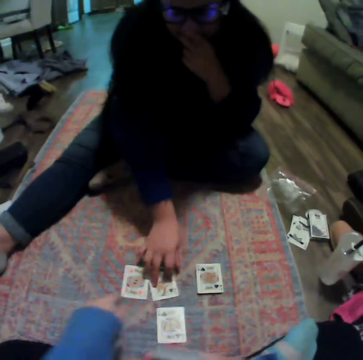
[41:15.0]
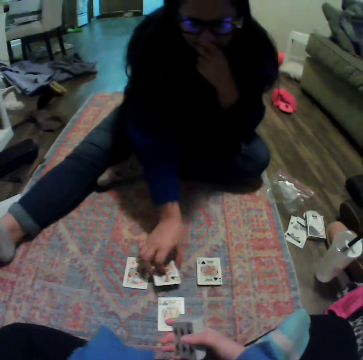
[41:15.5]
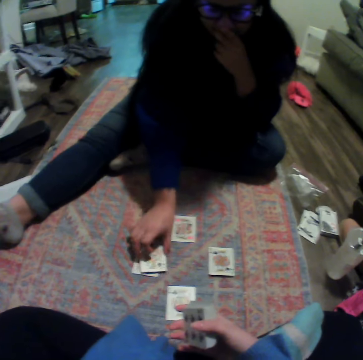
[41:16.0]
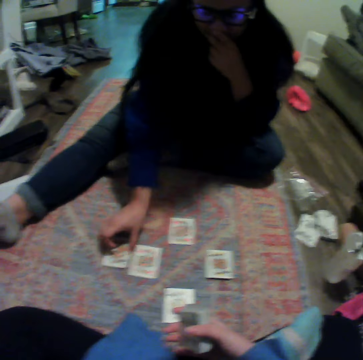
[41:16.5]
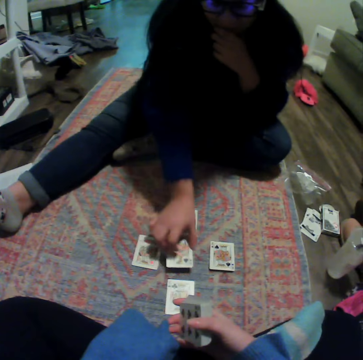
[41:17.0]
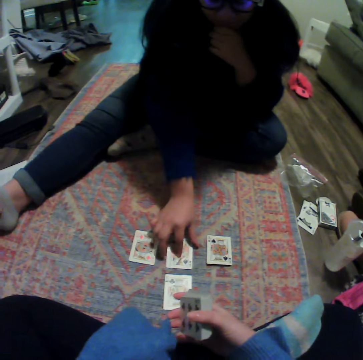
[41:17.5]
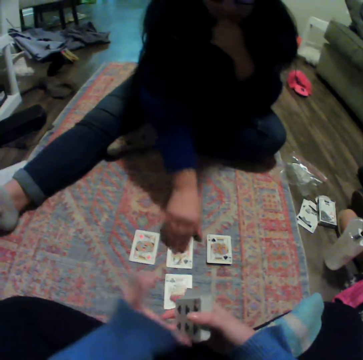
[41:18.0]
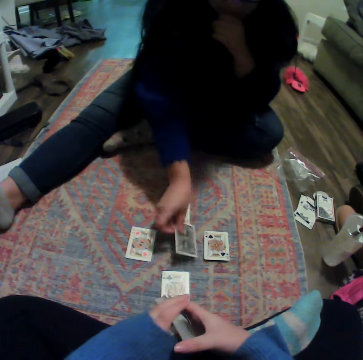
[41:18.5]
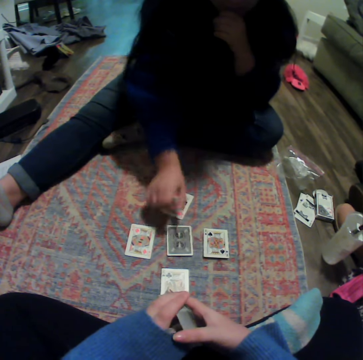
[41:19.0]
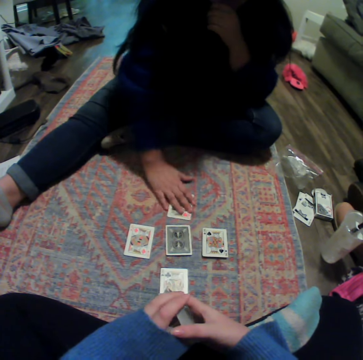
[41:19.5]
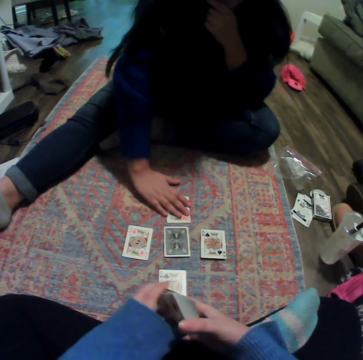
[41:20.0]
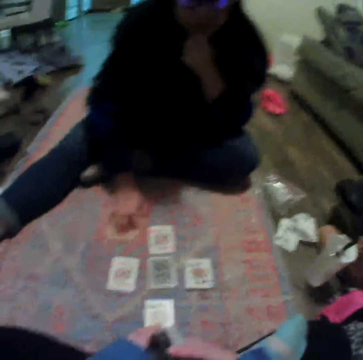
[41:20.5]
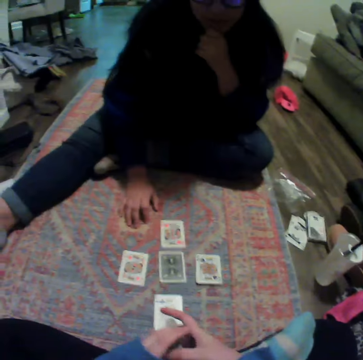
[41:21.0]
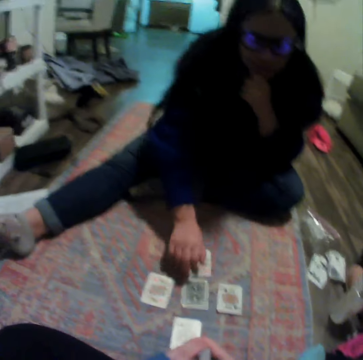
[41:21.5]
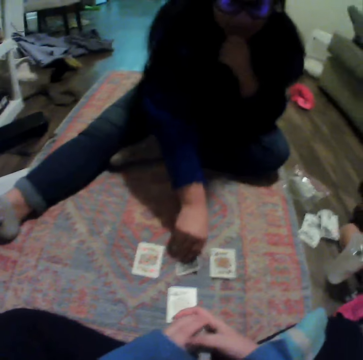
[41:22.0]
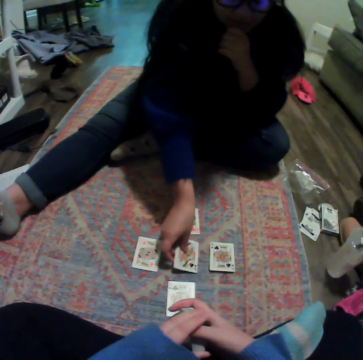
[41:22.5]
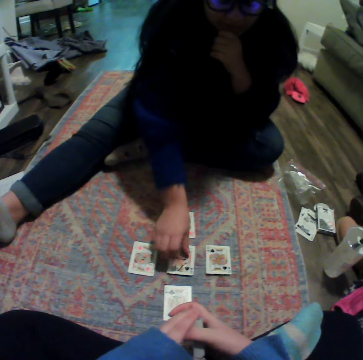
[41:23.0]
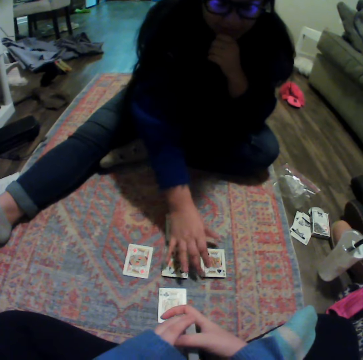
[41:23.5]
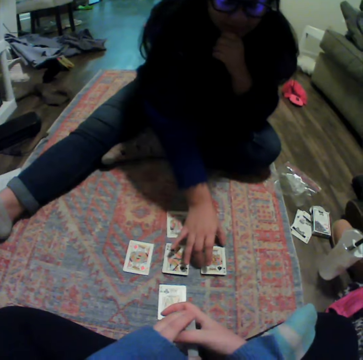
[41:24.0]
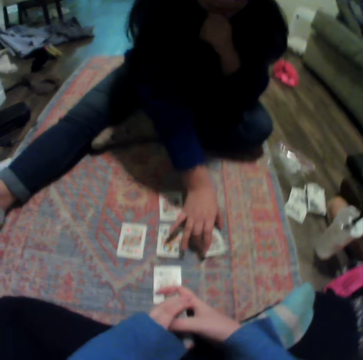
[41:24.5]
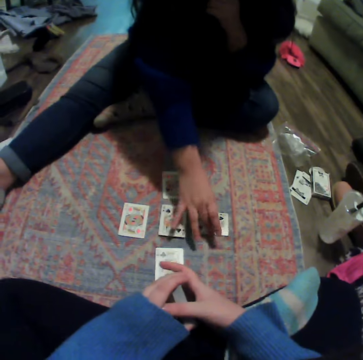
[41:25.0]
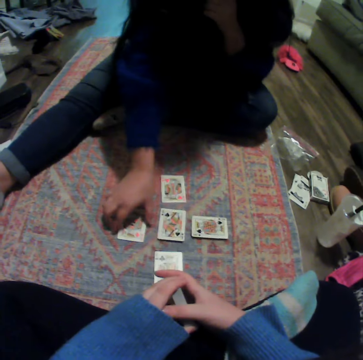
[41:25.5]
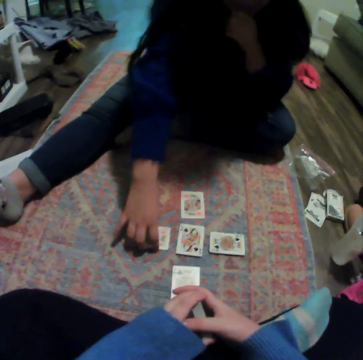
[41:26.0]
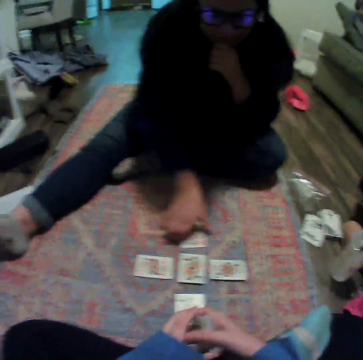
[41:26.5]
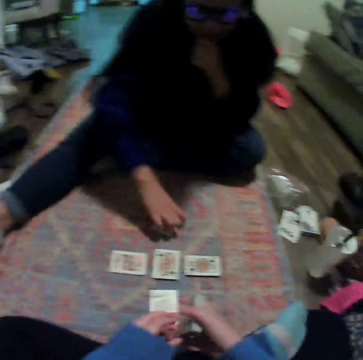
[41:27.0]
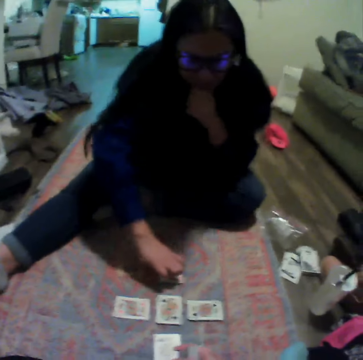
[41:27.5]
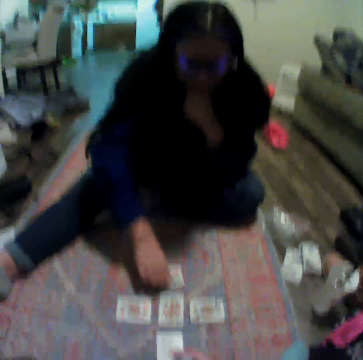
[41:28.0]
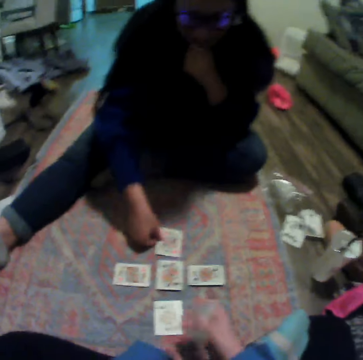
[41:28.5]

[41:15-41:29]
A woman moves a card. The camera wearer moves a hand. The woman picks up a card on the carpet. The camera wearer talks to the woman. The woman overturns a card on the carpet. The camera wearer moves a hand. The woman moves a card. She turns a card on the carpet. She turns the cards.

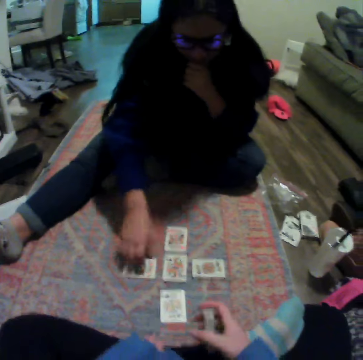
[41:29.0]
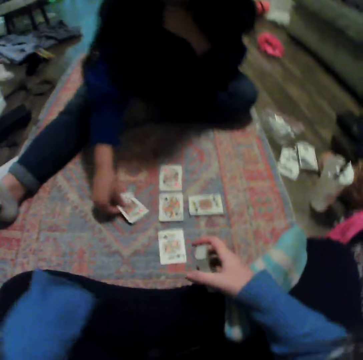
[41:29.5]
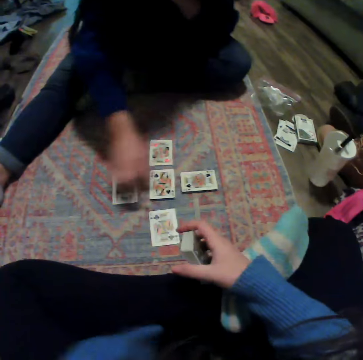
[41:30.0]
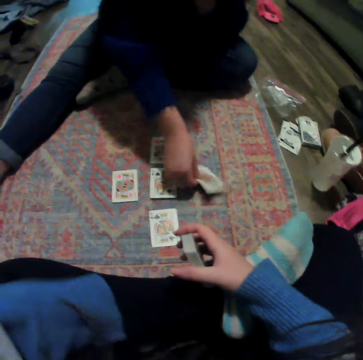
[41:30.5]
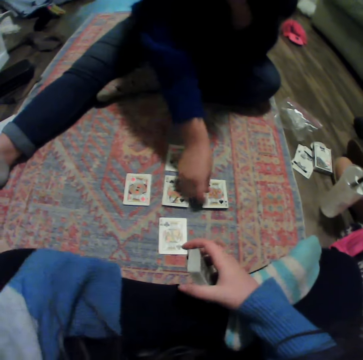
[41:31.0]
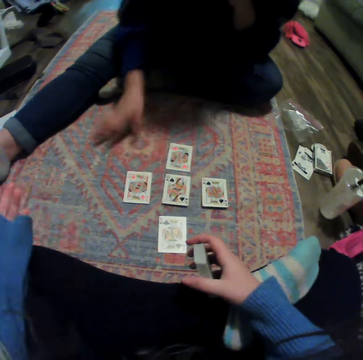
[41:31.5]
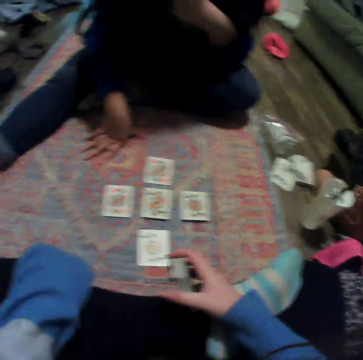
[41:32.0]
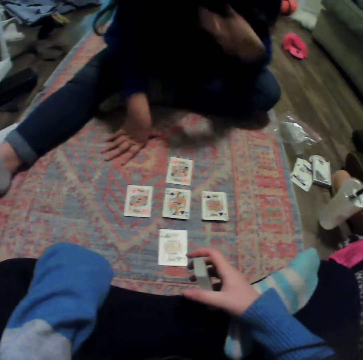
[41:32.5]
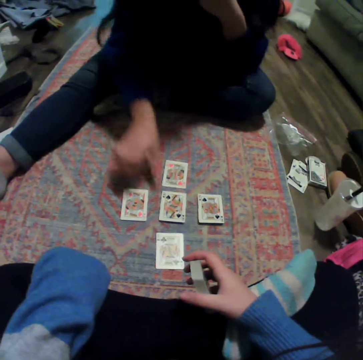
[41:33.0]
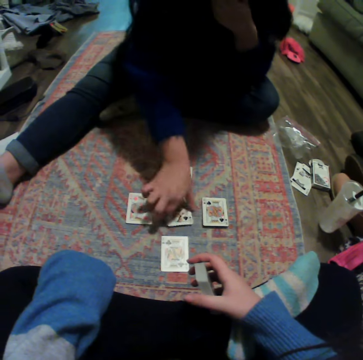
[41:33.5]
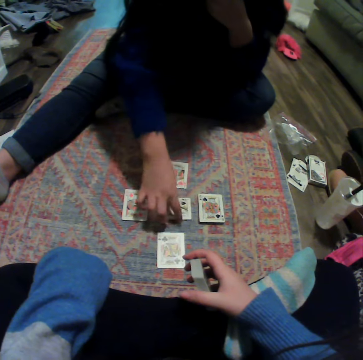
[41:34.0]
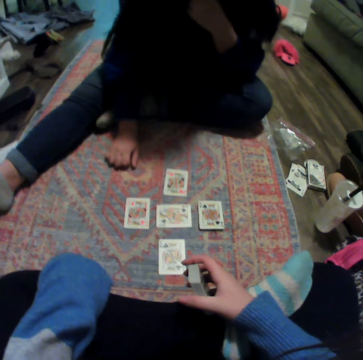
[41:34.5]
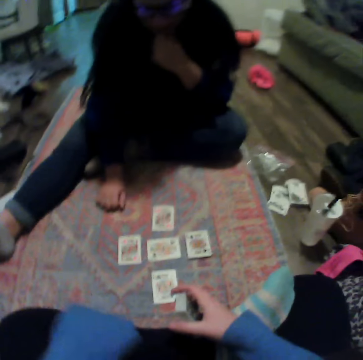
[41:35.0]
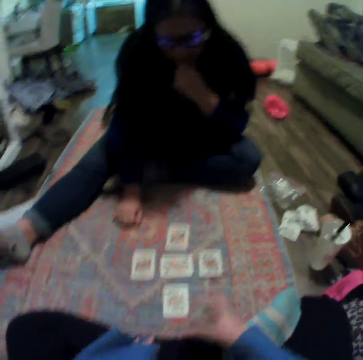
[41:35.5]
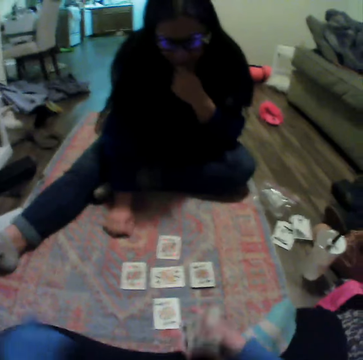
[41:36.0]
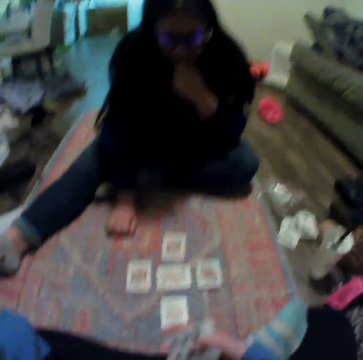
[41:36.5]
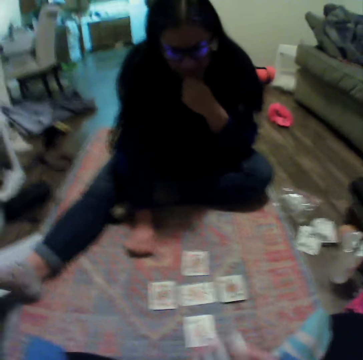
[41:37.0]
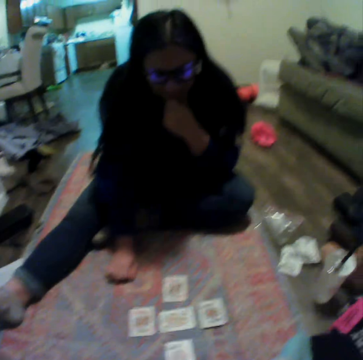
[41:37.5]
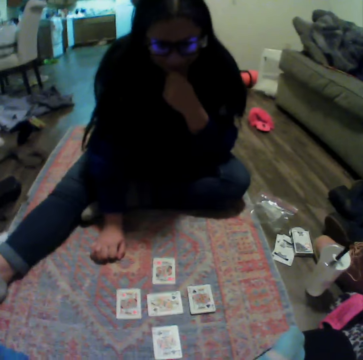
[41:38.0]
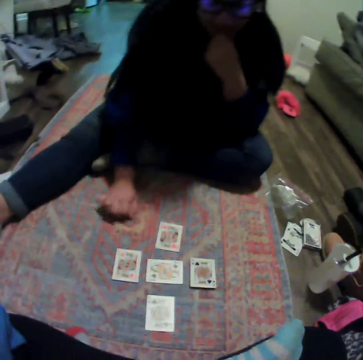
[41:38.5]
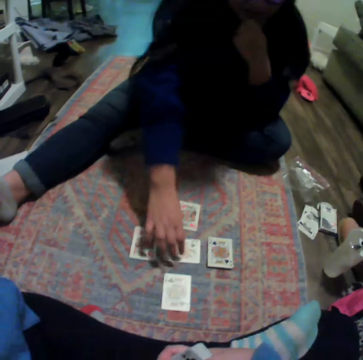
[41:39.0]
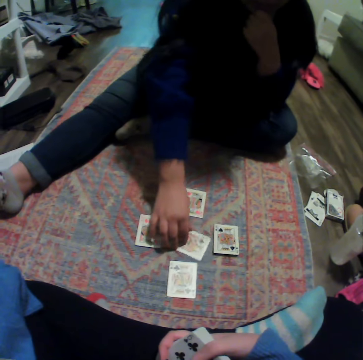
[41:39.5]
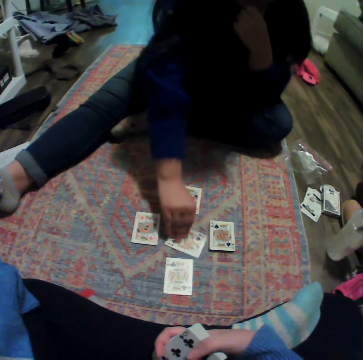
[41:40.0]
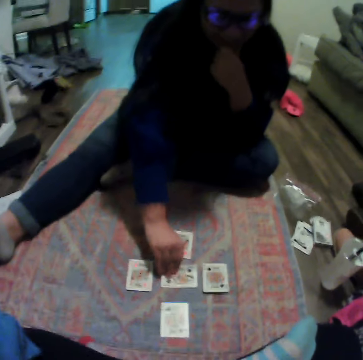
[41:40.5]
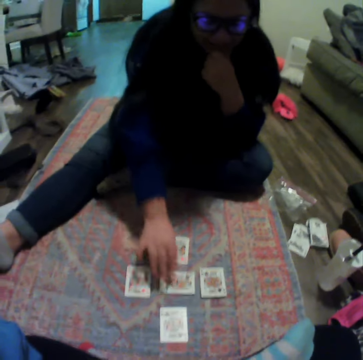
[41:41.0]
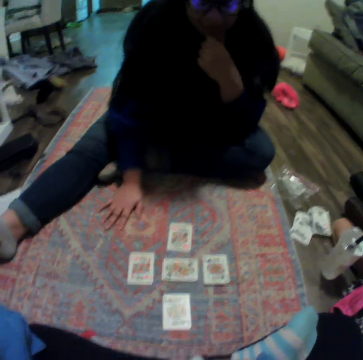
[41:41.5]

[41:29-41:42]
The camera wearer moves a hand. A woman rests a hand on the floor. She moves a hand. She turns the cards in the middle of the other cards. She rests a hand on the floor. She talks to the camera wearer. She moves a card.

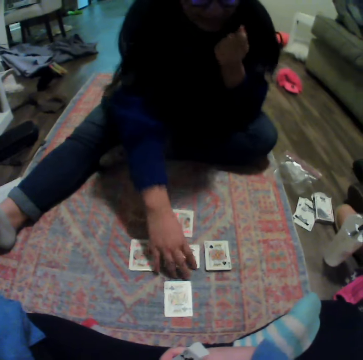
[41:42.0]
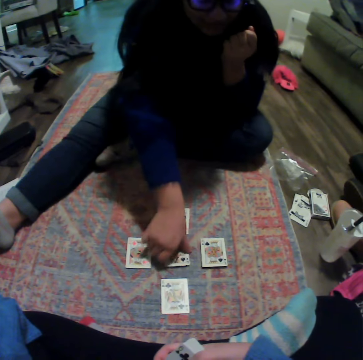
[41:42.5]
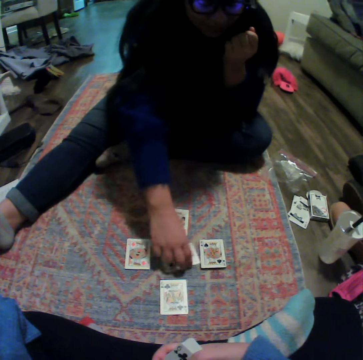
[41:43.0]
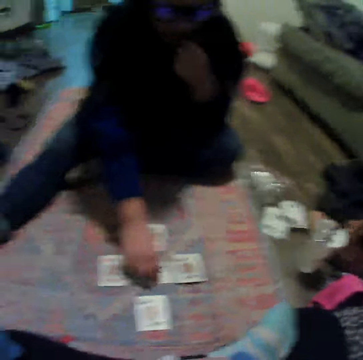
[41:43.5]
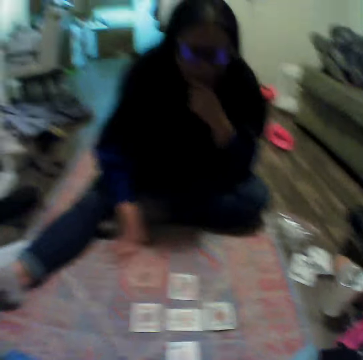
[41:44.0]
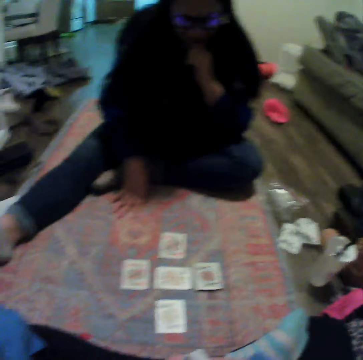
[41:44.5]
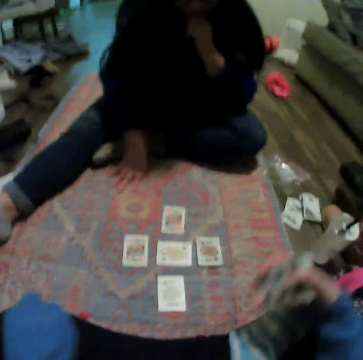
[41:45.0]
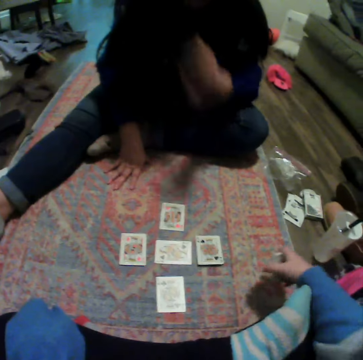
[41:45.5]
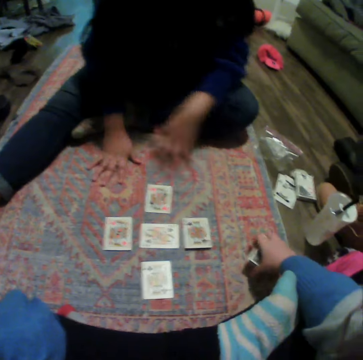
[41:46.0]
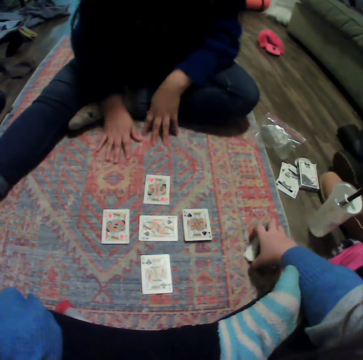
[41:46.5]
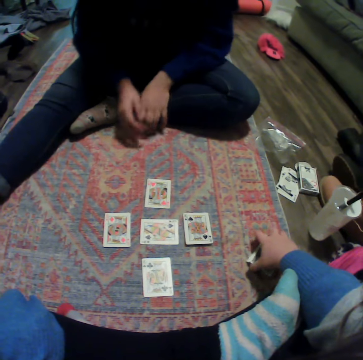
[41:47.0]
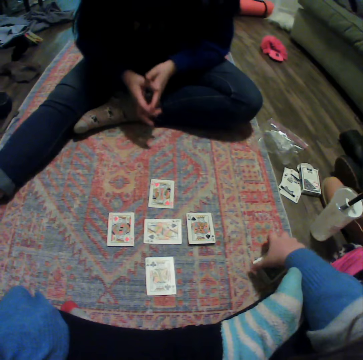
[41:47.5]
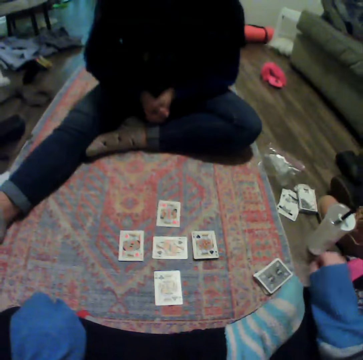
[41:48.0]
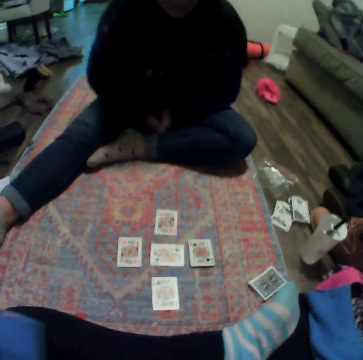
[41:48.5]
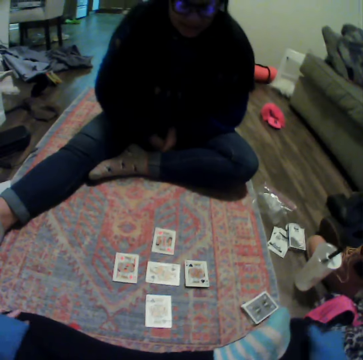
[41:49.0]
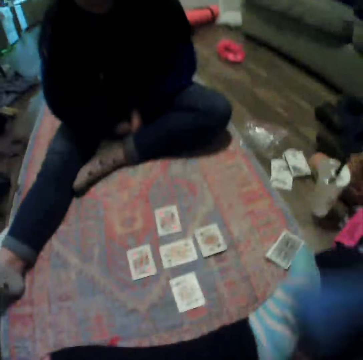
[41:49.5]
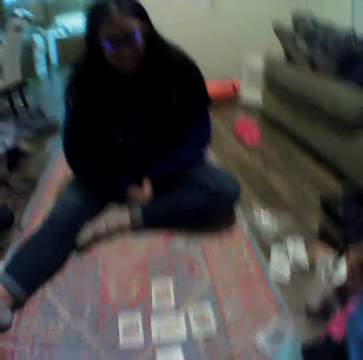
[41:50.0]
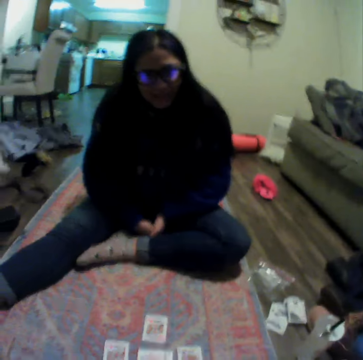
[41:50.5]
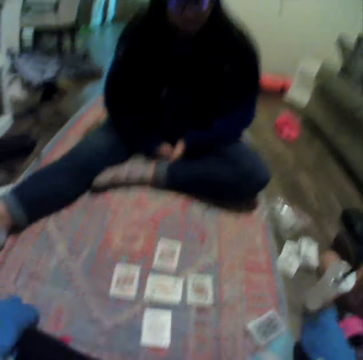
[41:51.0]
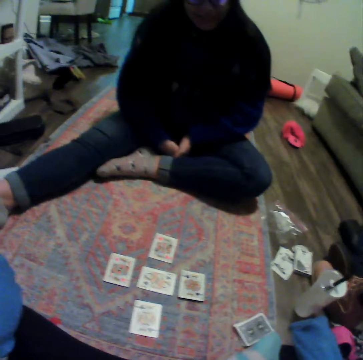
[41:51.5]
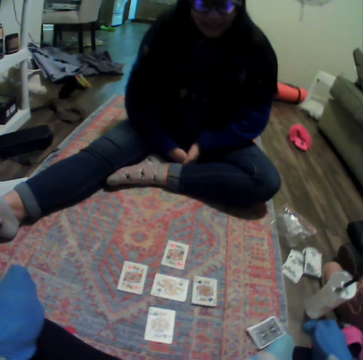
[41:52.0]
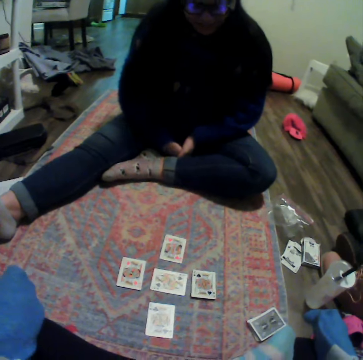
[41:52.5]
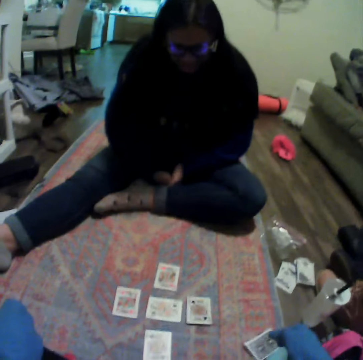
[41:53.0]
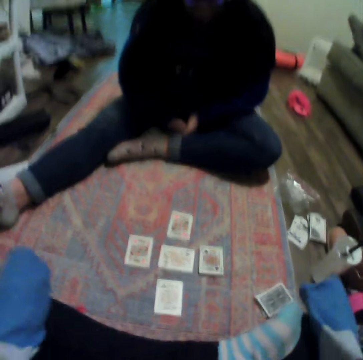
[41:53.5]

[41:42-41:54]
A lady moves a hand. The camera wearer talks to the lady. The lady turns a card, rests a hand on the floor and lowers a hand. The camera wearer places cards on the carpet. The lady moves a hand and folds a hand. The camera wearer moves a hand.
